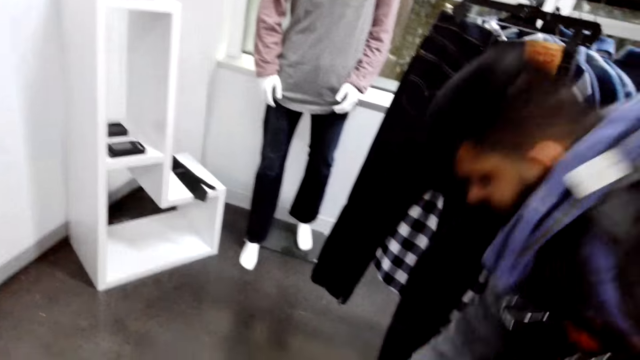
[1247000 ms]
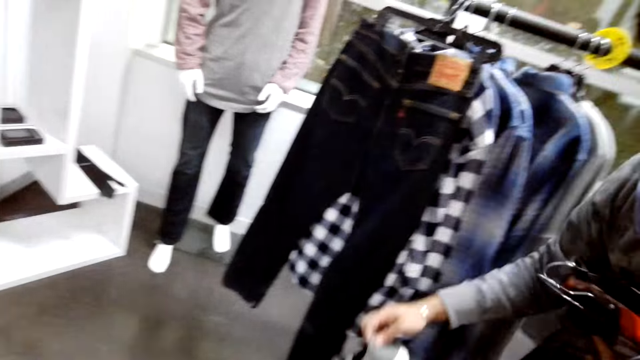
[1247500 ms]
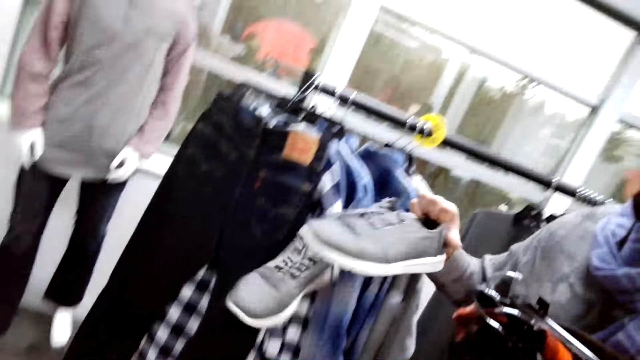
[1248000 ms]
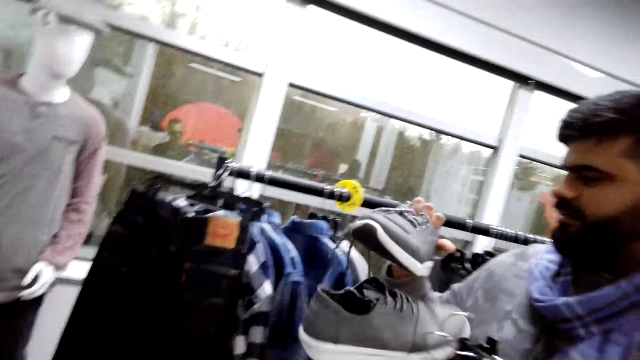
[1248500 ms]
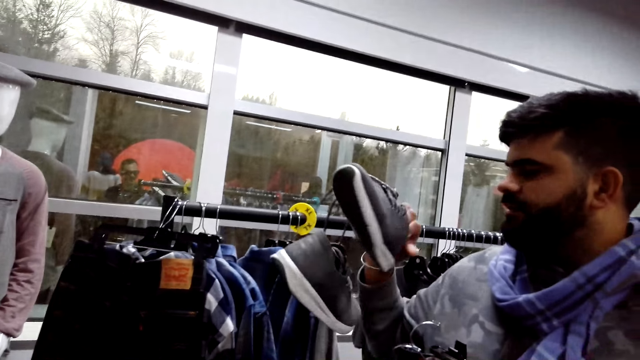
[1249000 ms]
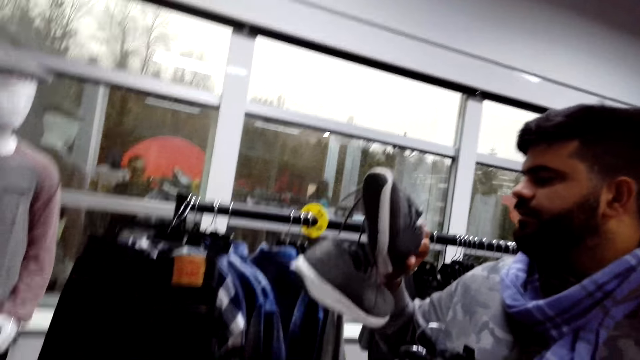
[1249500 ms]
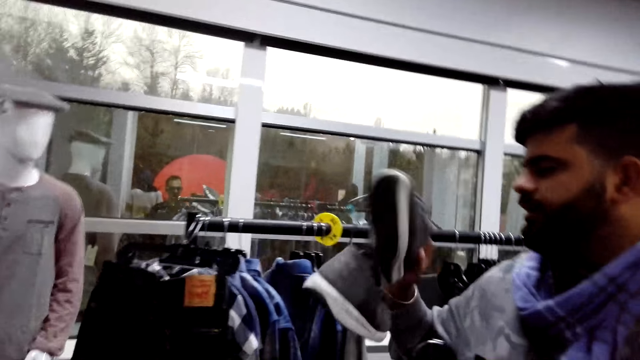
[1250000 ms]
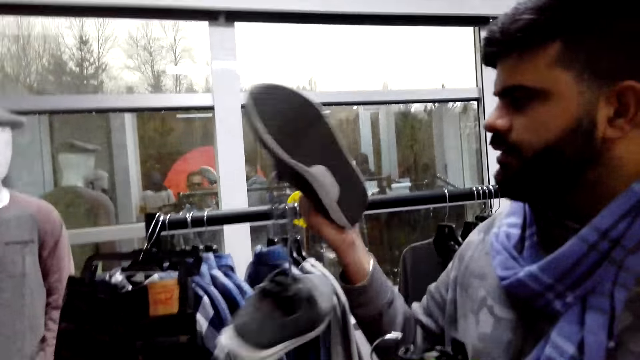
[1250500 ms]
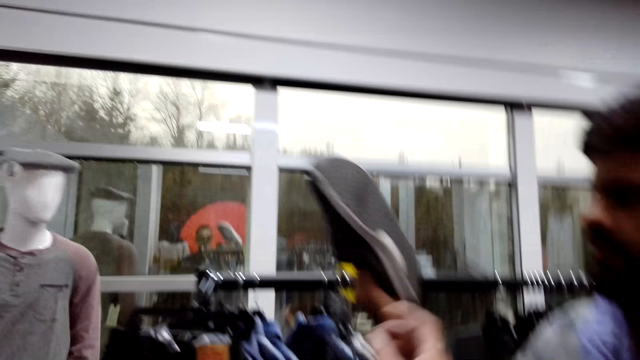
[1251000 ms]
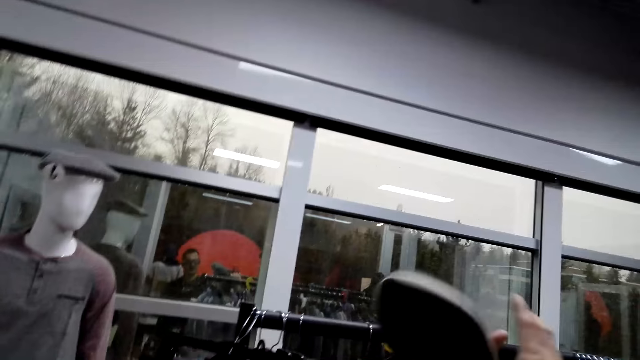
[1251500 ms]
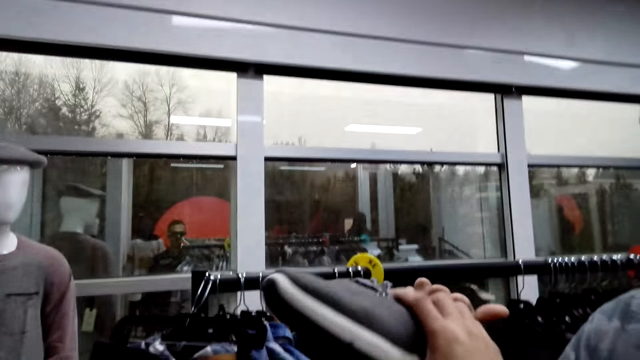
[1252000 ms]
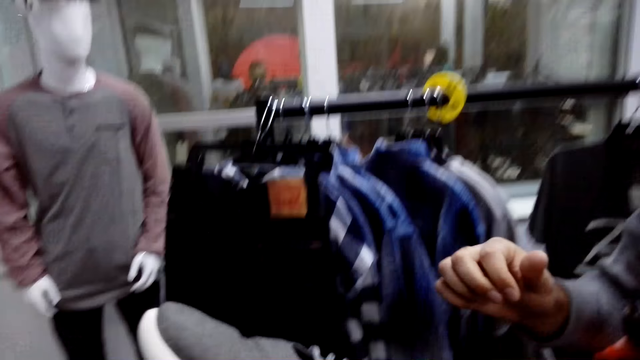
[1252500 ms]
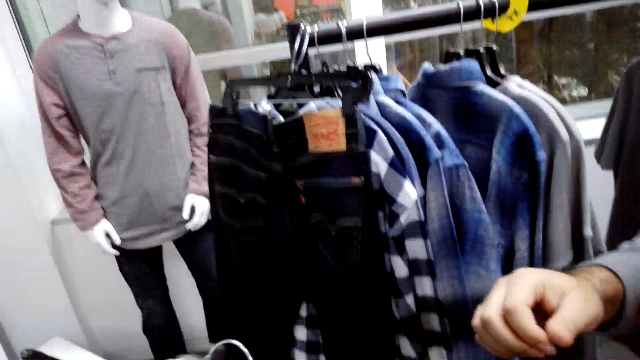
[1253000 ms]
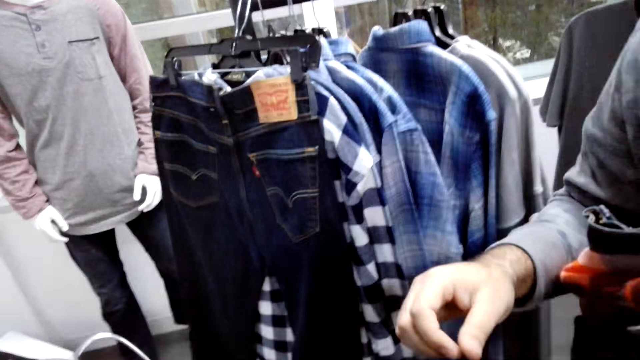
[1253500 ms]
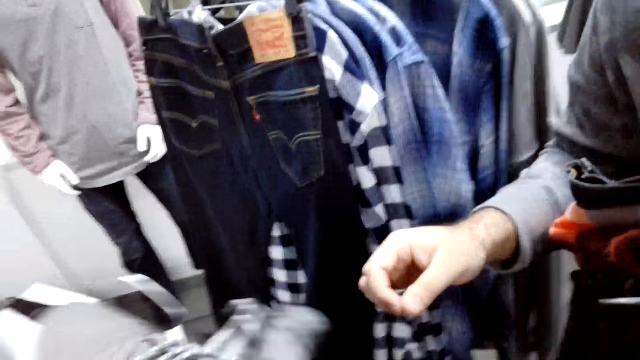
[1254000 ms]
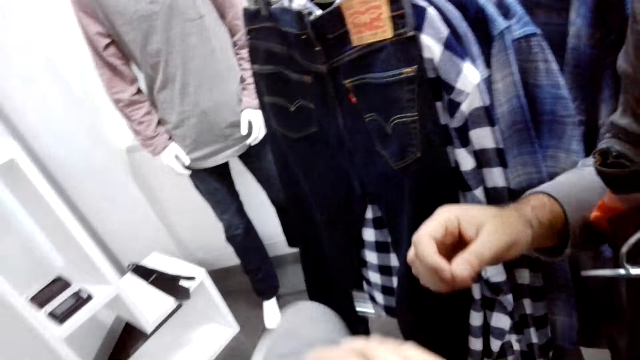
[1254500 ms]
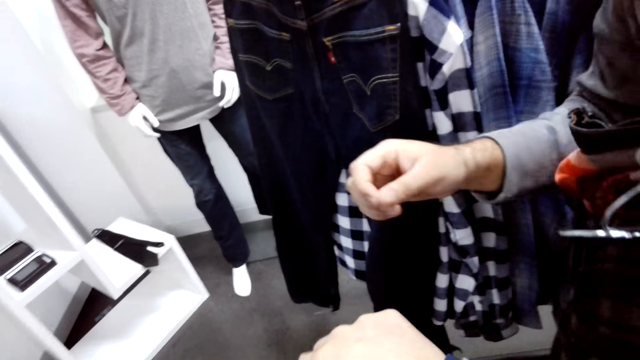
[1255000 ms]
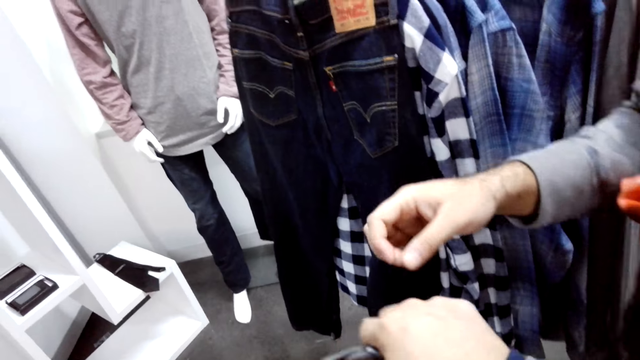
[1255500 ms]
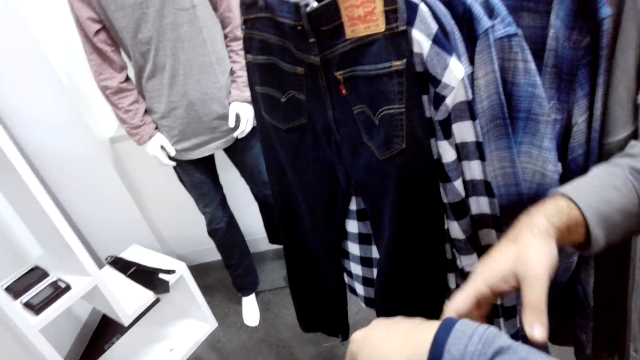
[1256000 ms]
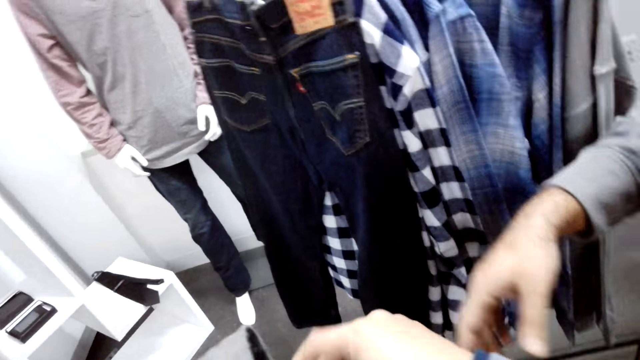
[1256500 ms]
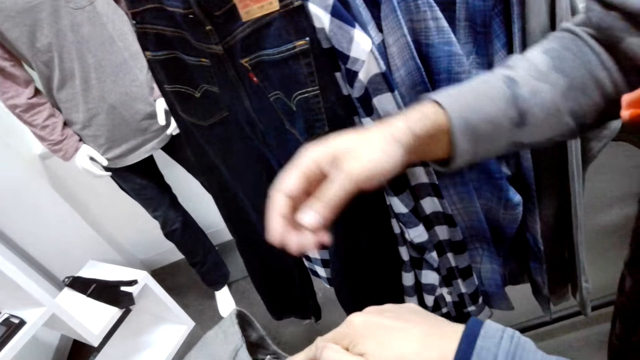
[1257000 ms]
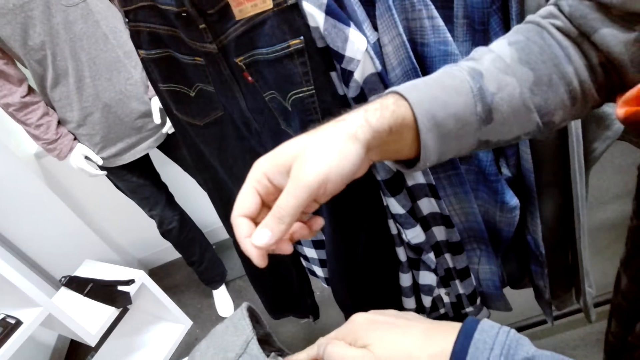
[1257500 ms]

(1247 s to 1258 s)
A man picks up shoes on the floor. The man checks on the shoes. The camera wearer picks the shoes from the man.

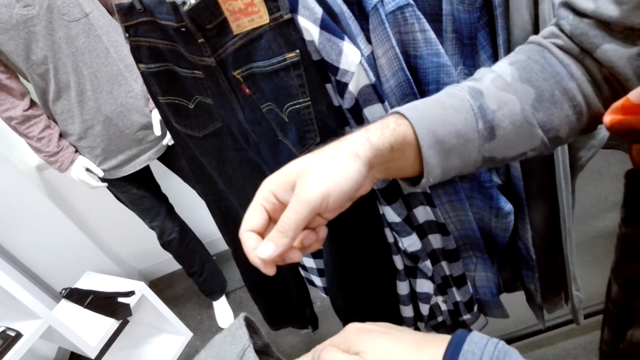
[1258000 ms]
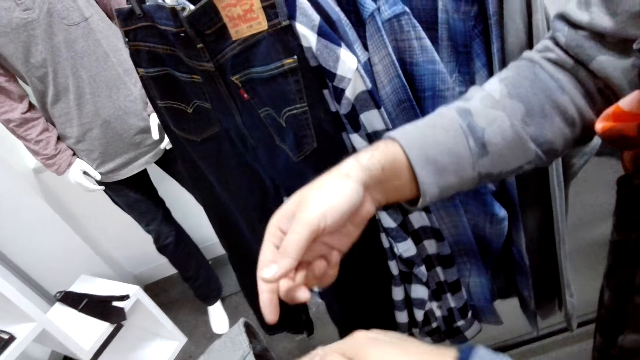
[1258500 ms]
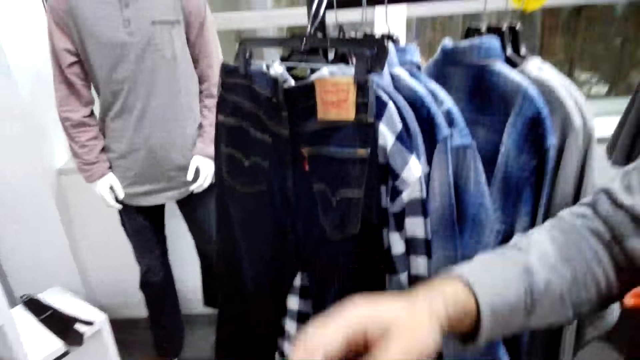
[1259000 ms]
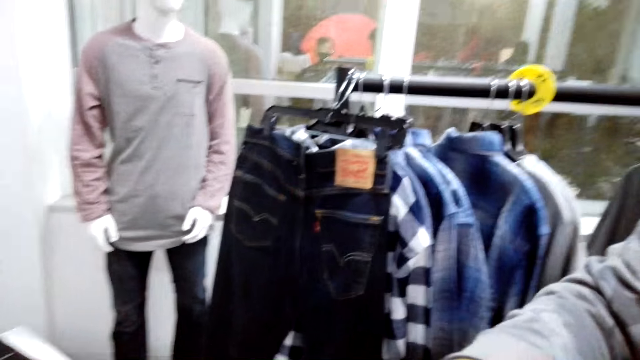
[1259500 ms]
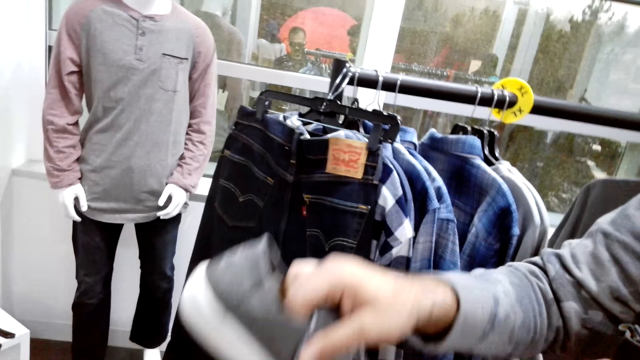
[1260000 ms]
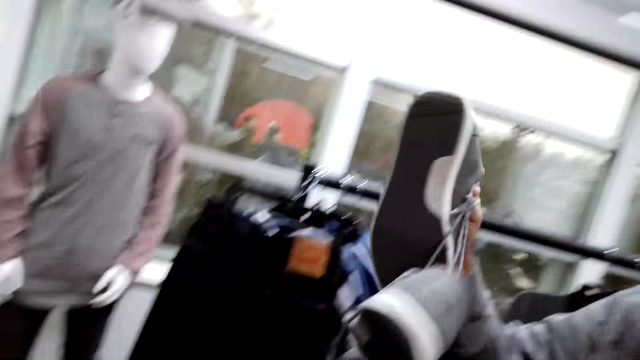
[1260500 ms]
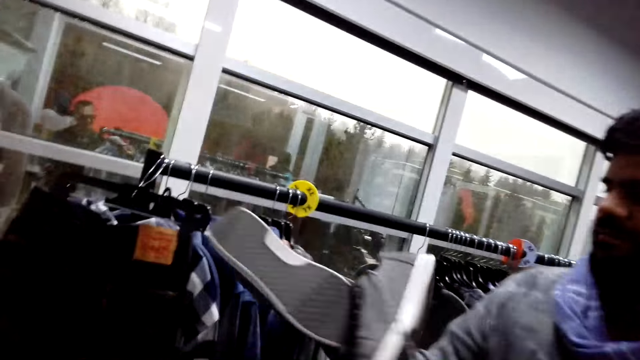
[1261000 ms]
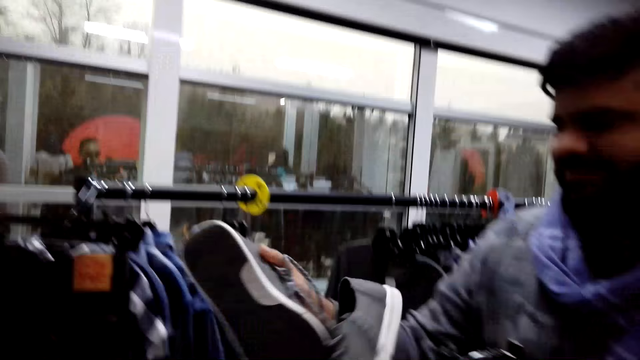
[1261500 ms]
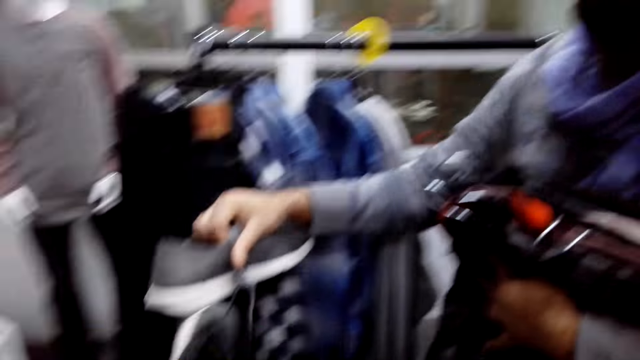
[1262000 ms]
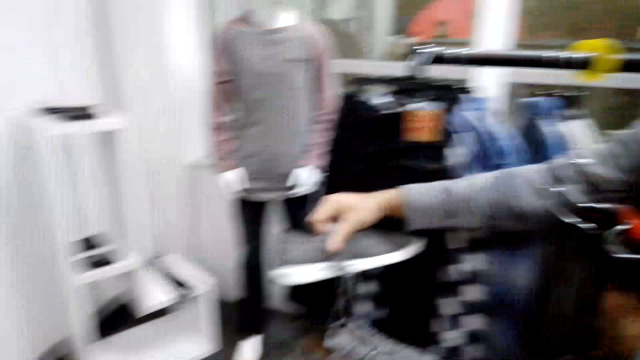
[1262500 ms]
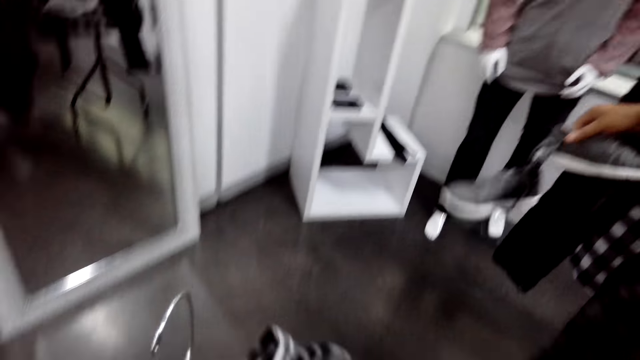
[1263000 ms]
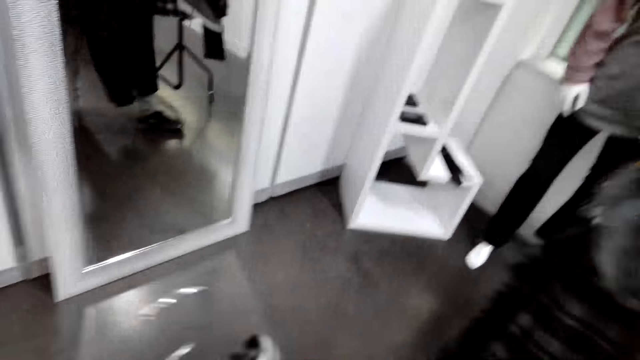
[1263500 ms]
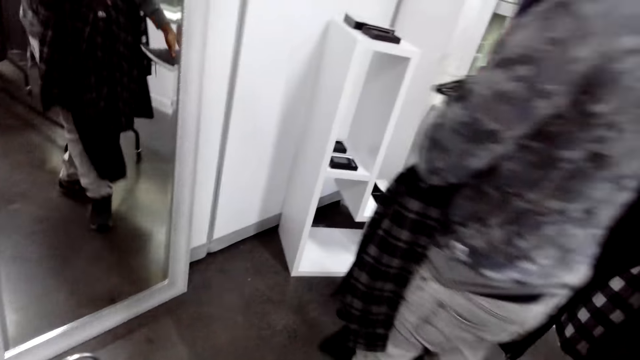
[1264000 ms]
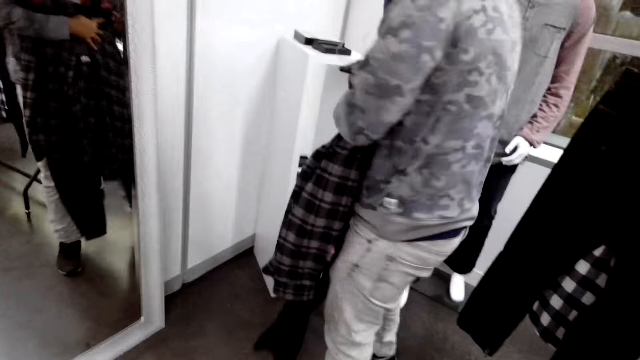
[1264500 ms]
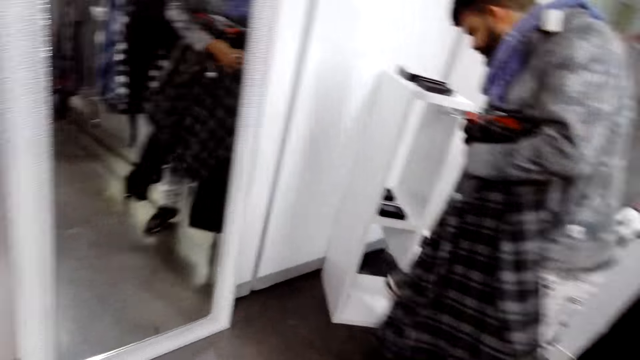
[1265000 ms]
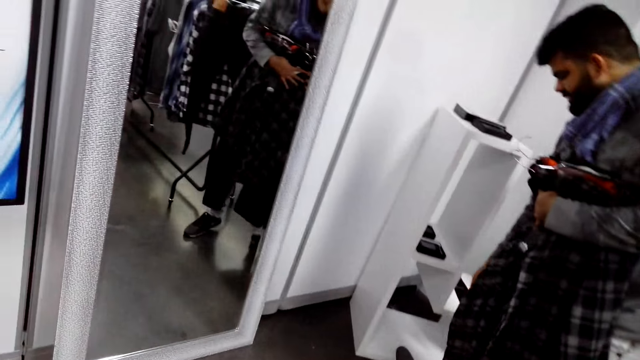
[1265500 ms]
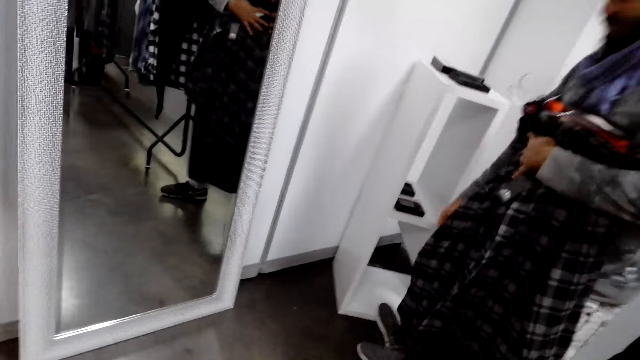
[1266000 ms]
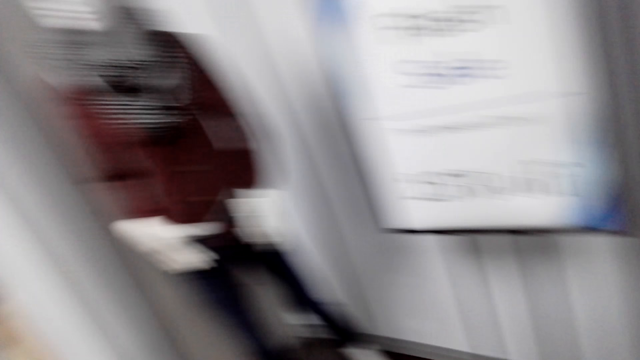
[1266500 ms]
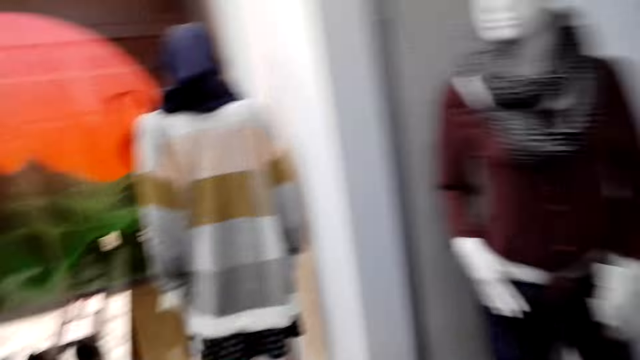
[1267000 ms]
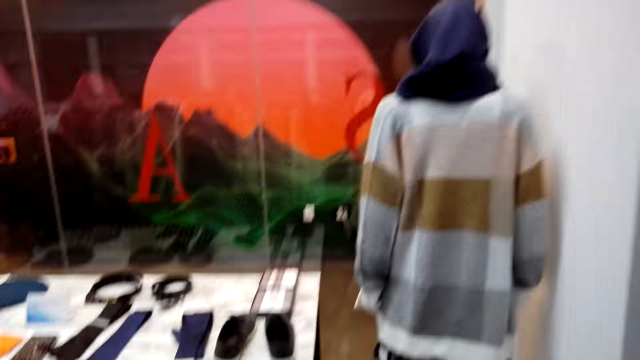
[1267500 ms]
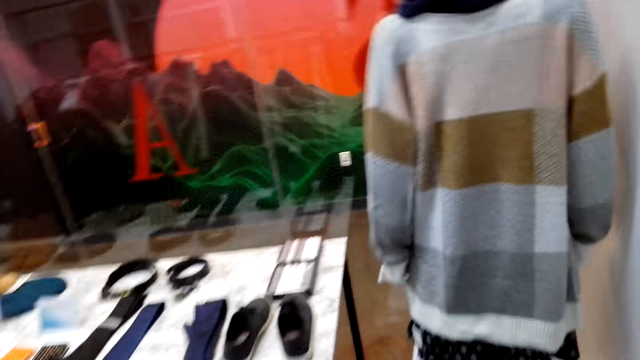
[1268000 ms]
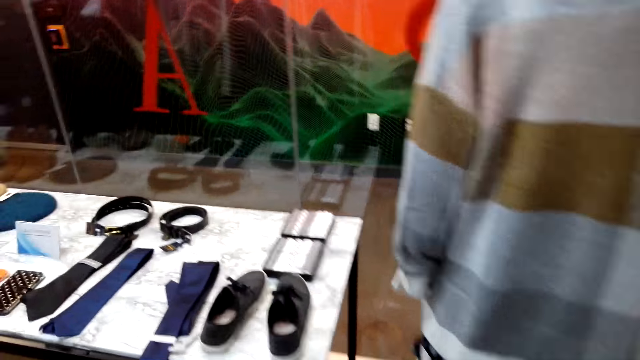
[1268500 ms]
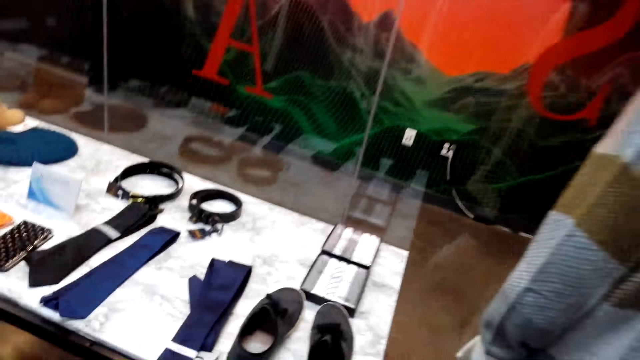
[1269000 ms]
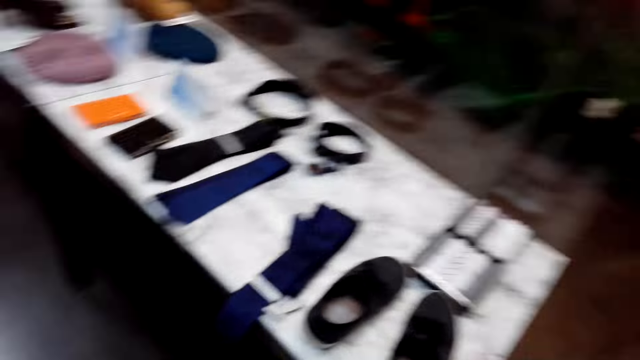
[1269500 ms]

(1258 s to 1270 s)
A man picks the shoes from the camera wearer. The man drops the shoes on the floor.
